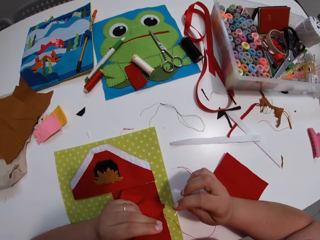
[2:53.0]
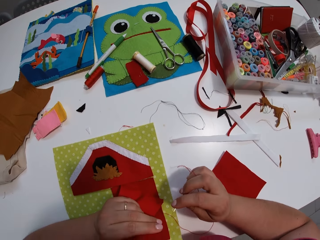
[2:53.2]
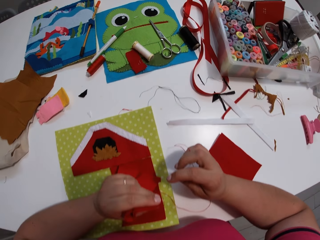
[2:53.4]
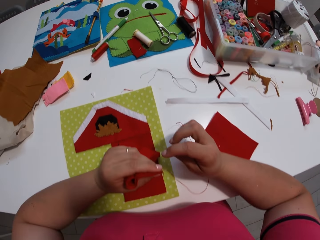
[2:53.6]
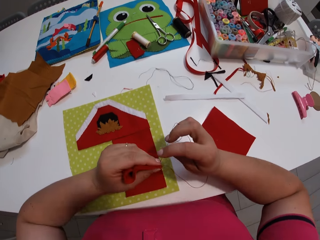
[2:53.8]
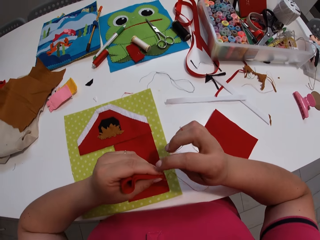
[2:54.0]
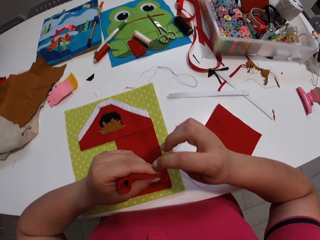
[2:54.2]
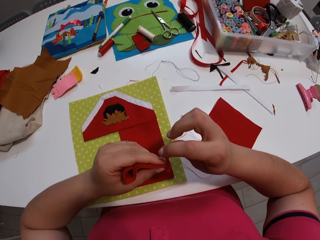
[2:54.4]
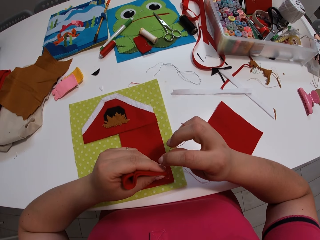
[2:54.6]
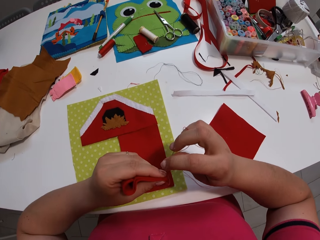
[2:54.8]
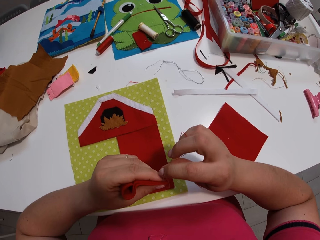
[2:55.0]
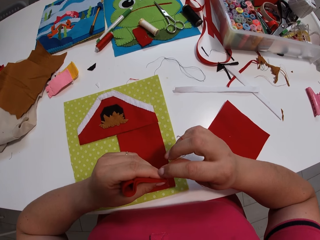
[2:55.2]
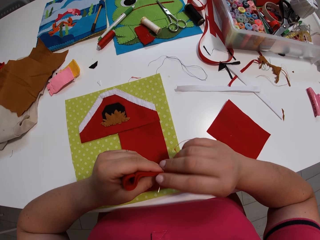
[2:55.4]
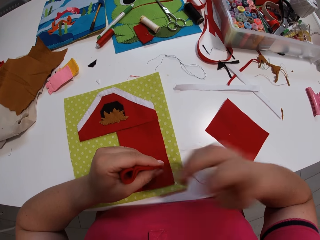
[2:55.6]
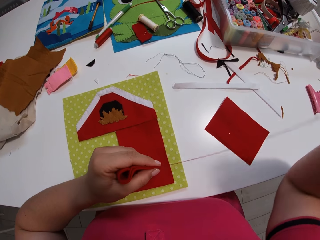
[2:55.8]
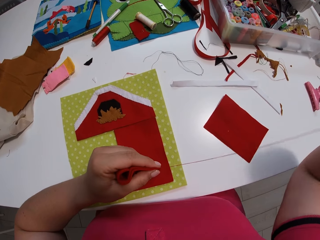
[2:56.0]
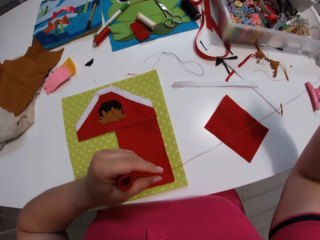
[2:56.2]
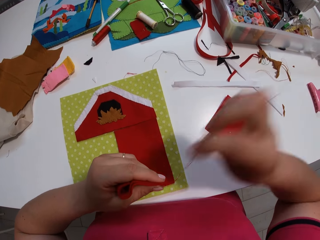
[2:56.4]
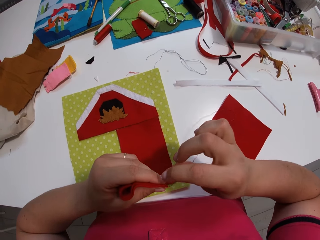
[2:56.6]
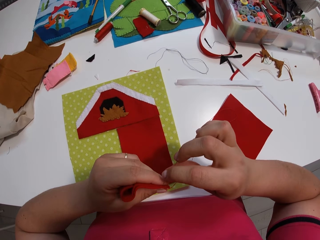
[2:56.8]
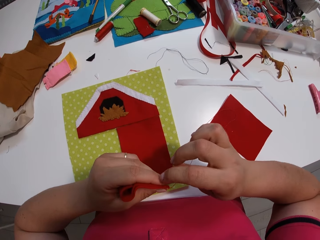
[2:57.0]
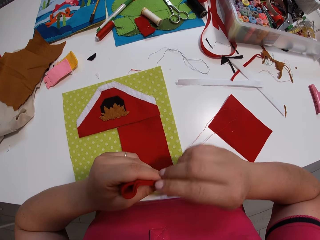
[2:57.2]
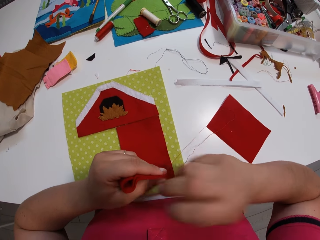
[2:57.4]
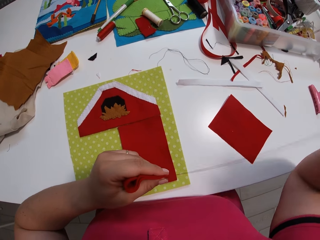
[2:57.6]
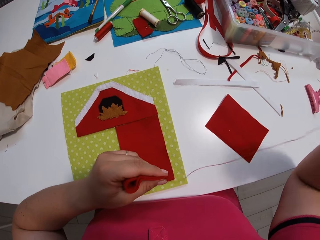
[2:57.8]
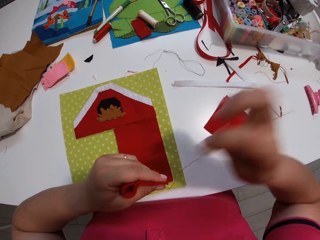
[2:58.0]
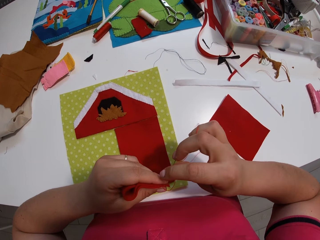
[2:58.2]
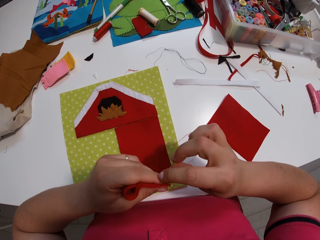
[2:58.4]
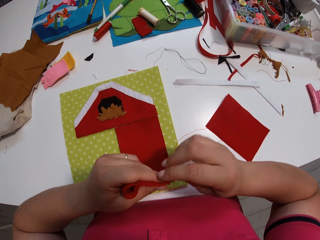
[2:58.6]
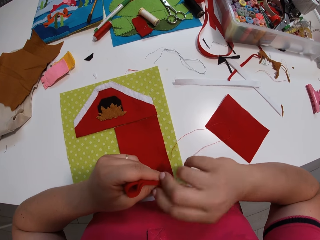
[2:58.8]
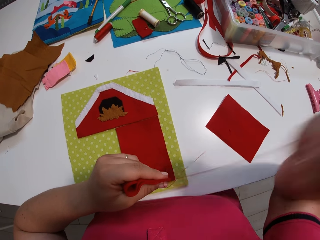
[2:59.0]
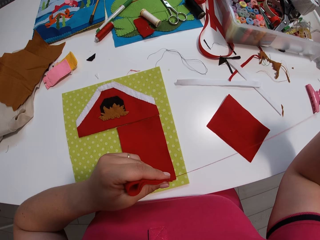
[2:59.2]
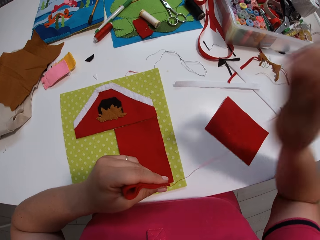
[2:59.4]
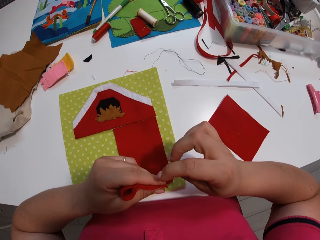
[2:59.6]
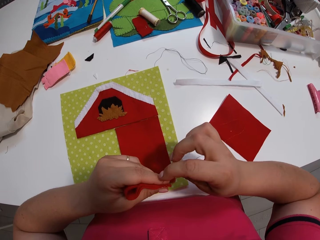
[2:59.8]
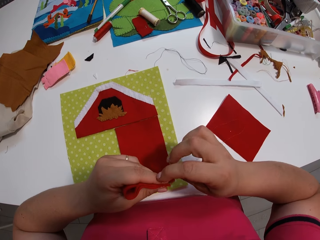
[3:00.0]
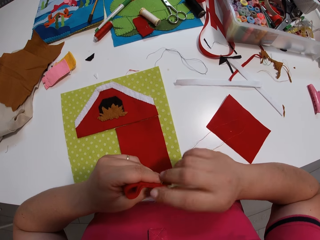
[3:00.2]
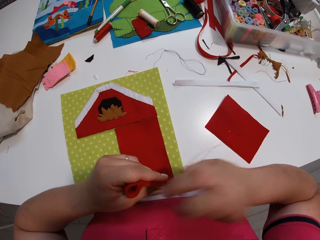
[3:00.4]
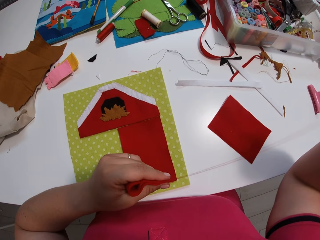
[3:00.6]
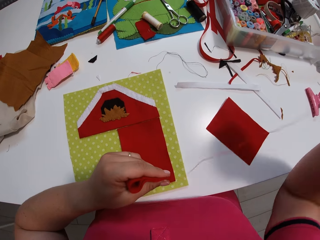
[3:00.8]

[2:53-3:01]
The camera wearer sews the pieces of cloth together.

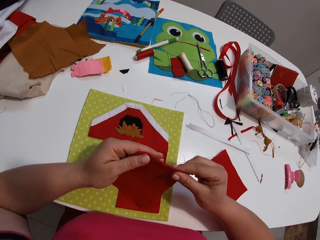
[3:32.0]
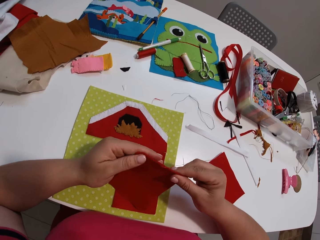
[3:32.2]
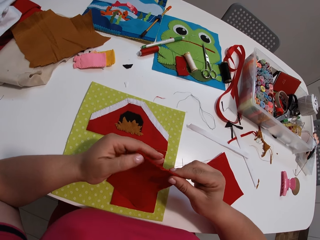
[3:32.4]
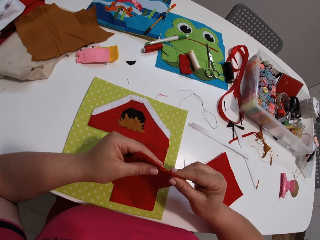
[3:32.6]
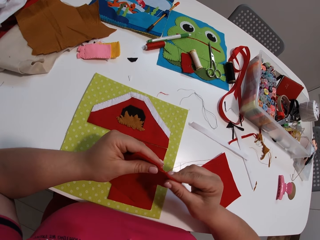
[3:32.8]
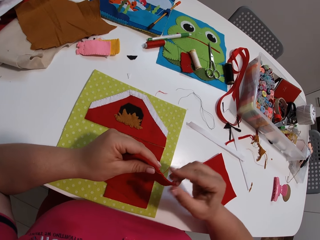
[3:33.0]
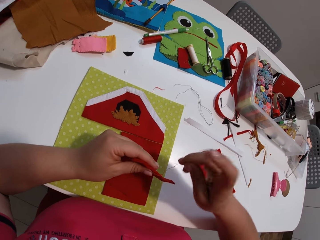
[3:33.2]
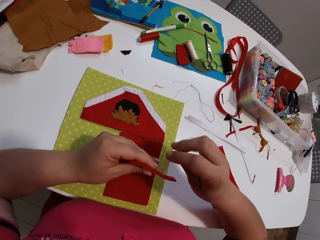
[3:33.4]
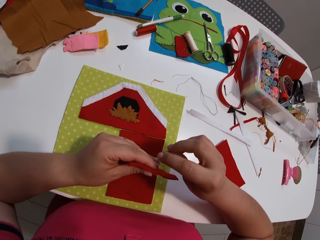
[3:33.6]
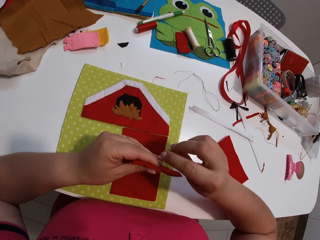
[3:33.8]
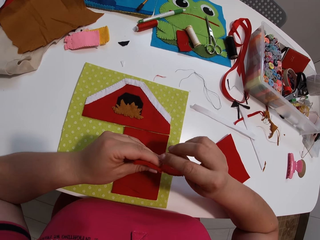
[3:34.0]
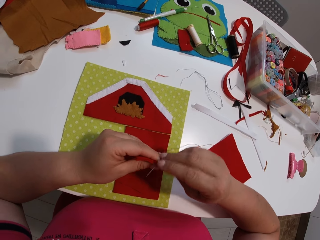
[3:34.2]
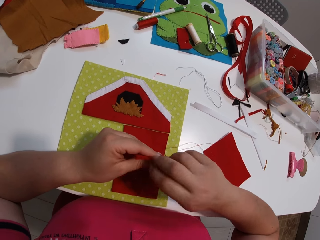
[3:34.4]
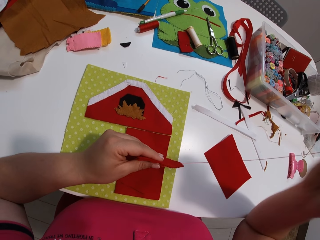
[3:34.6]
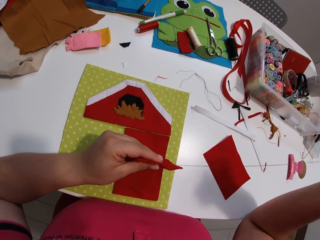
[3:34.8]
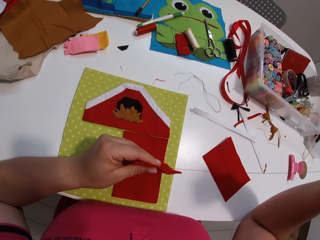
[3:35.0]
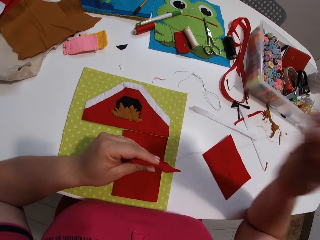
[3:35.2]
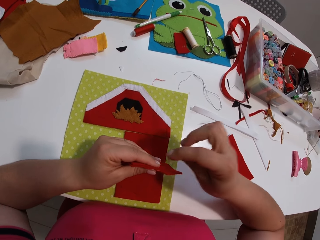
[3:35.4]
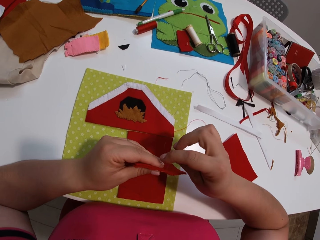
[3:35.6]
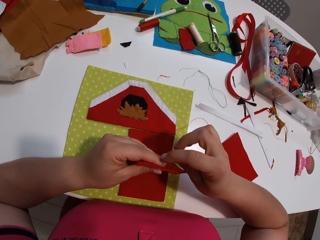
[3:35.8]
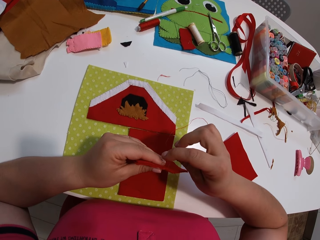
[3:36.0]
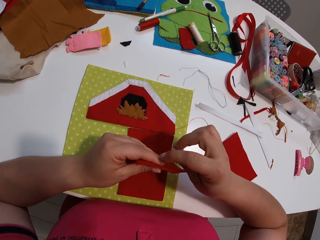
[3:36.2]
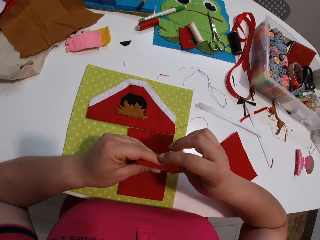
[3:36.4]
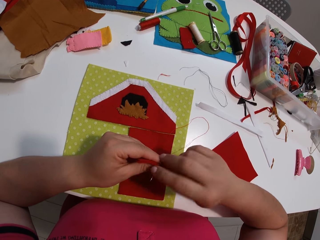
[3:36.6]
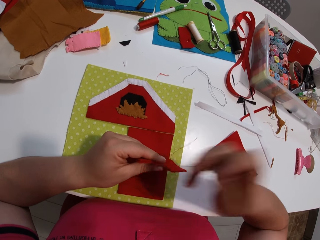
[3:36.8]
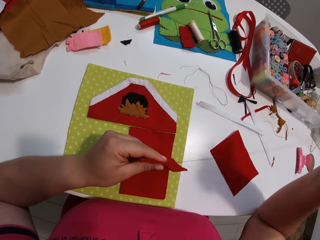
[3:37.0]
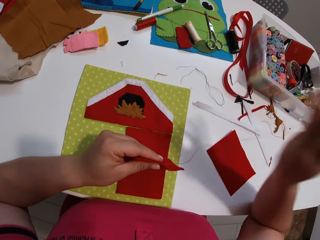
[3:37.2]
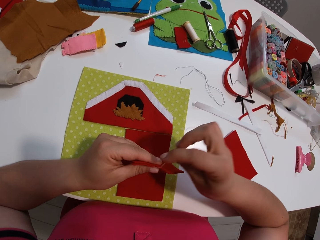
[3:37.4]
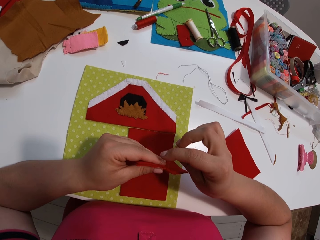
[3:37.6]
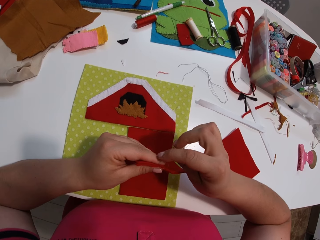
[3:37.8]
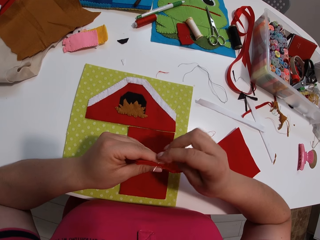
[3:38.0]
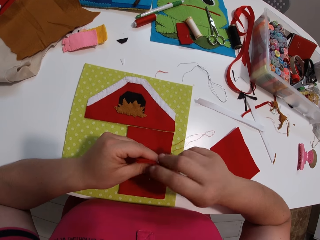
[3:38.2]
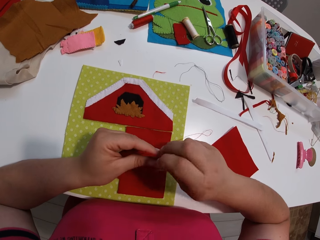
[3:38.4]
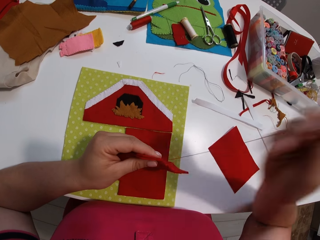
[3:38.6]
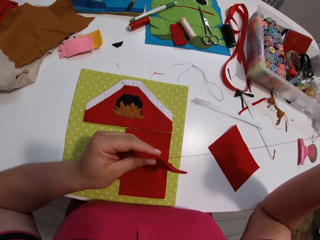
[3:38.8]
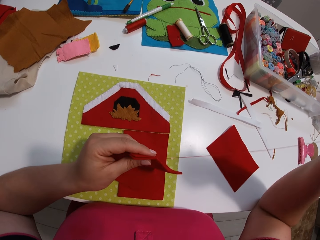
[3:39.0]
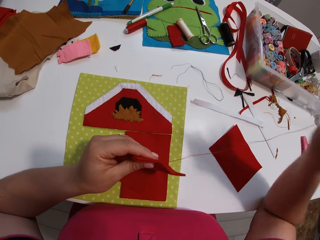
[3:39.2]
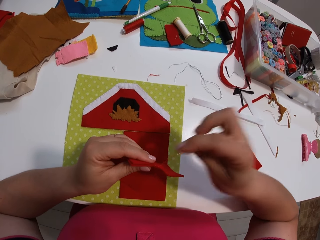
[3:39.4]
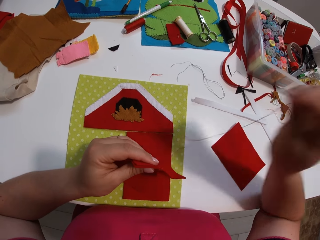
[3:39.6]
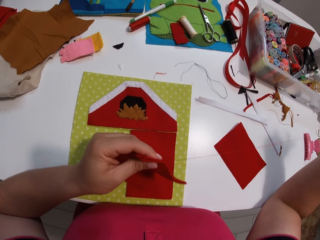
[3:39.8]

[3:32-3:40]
The camera wearer looks at the fabrics. They sew the fabrics.

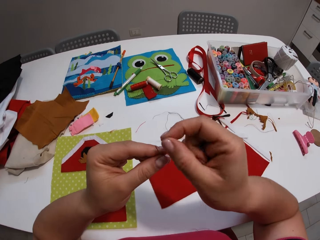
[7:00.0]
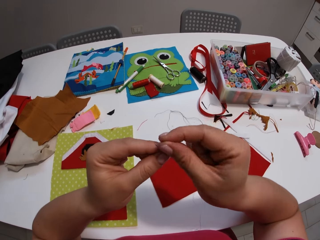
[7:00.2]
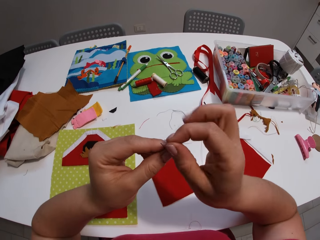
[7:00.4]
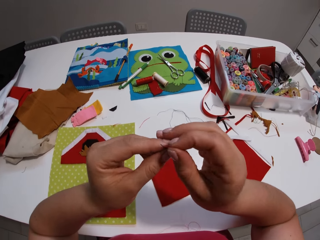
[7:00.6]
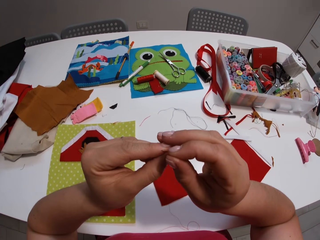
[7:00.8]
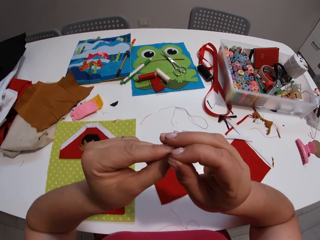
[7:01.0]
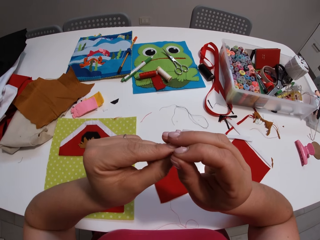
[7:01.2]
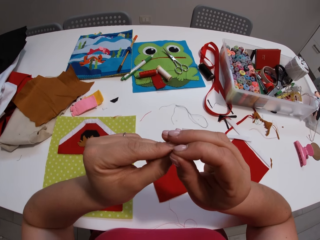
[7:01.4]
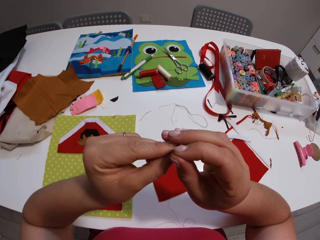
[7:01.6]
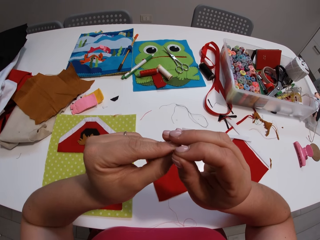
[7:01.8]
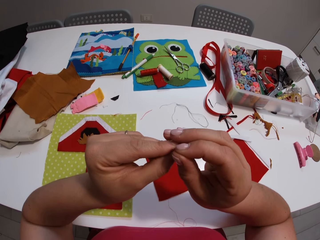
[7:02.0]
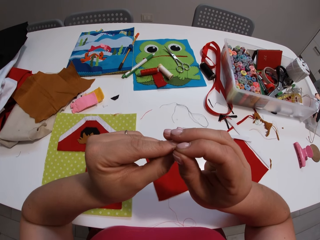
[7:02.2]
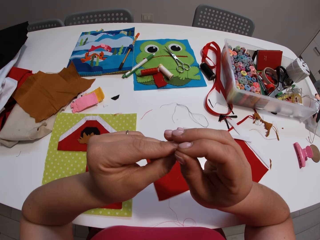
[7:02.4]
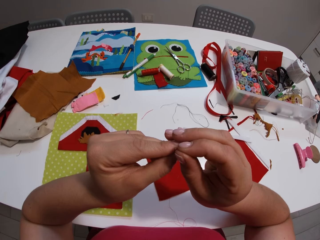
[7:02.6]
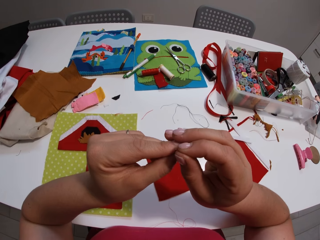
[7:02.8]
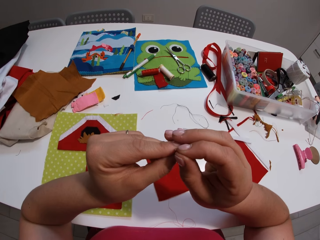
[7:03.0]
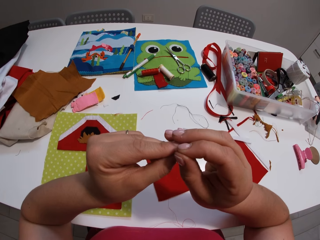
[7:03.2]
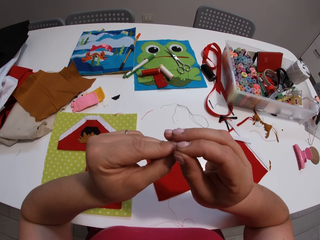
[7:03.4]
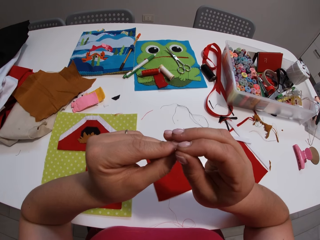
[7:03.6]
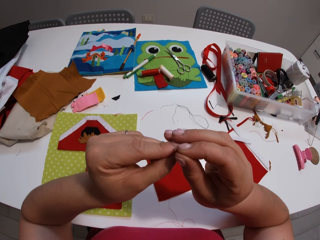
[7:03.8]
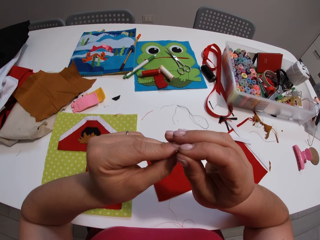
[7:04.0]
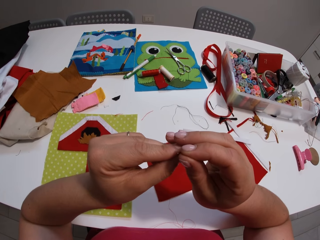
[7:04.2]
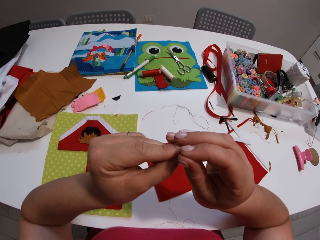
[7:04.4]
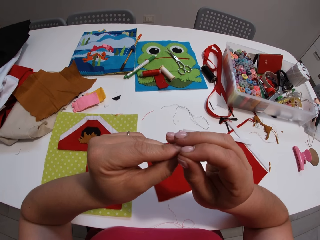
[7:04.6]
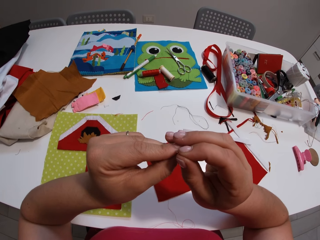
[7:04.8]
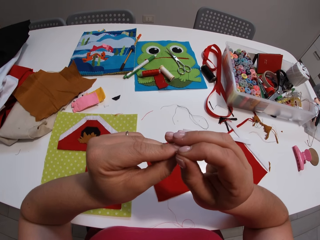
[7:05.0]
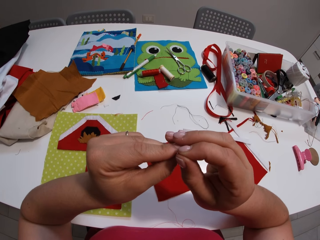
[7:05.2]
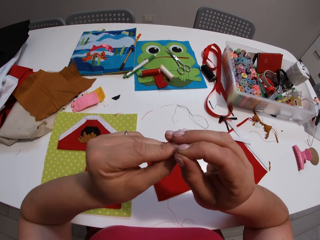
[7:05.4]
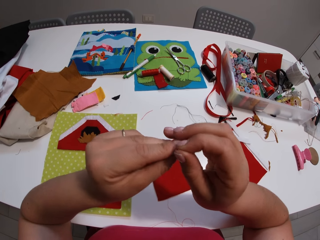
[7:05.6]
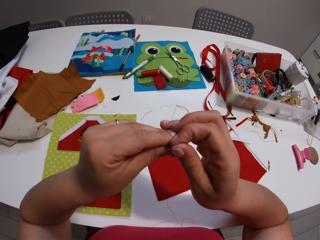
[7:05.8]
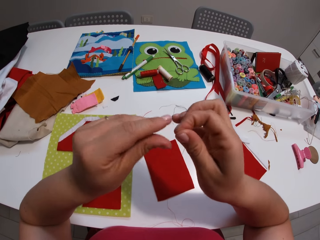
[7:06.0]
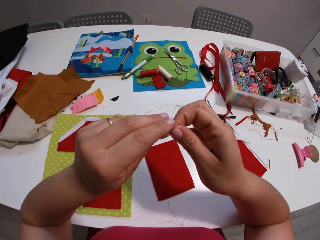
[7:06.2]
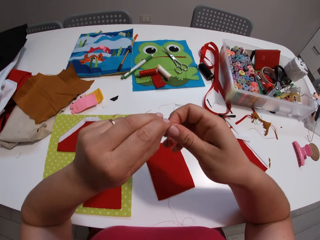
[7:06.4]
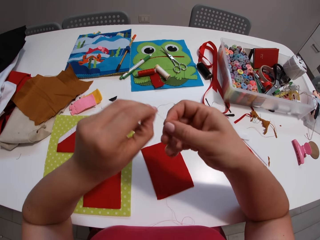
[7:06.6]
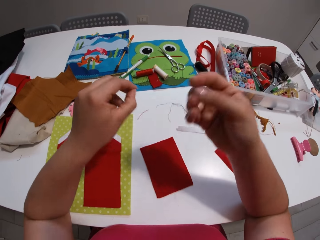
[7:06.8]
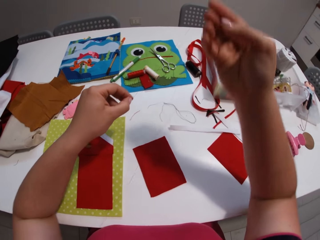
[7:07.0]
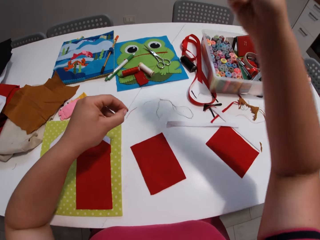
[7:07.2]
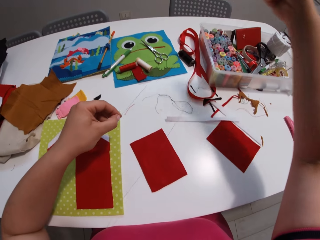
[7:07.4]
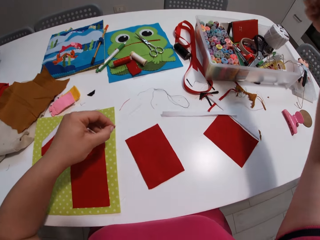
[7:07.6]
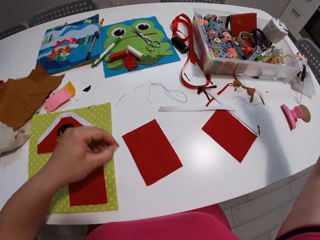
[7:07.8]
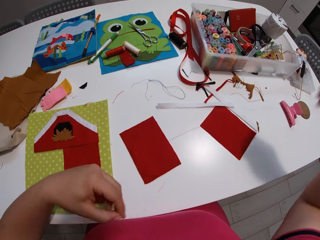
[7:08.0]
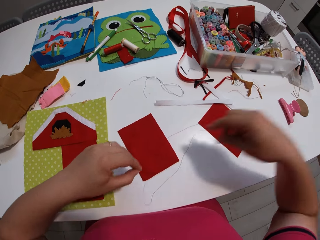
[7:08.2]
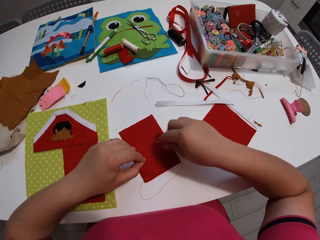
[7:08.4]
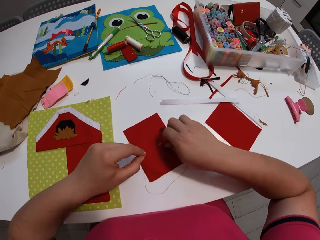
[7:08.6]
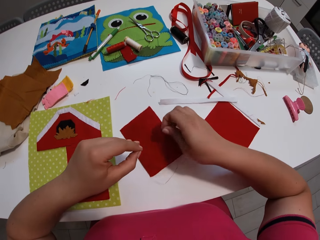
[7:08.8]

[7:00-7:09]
The camera wearer puts the thread in the needle hole. They pull the thread.
